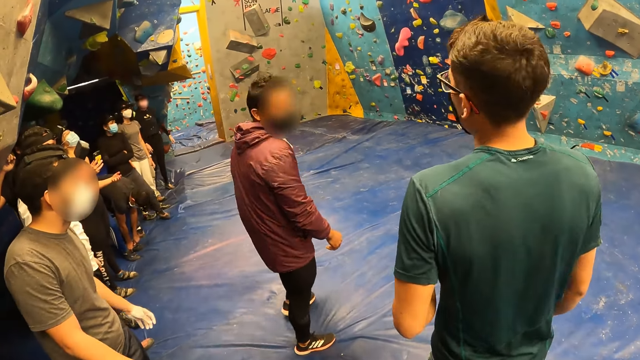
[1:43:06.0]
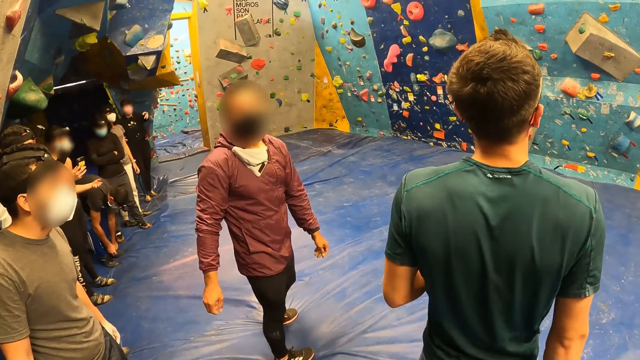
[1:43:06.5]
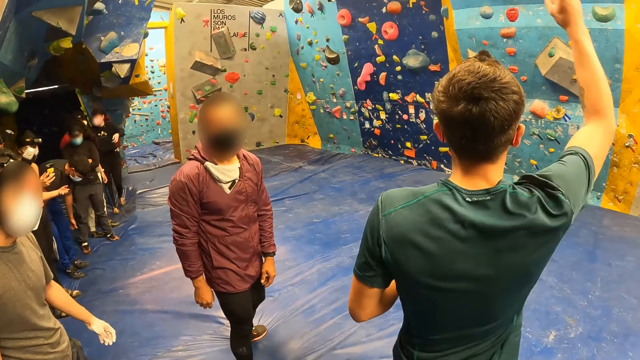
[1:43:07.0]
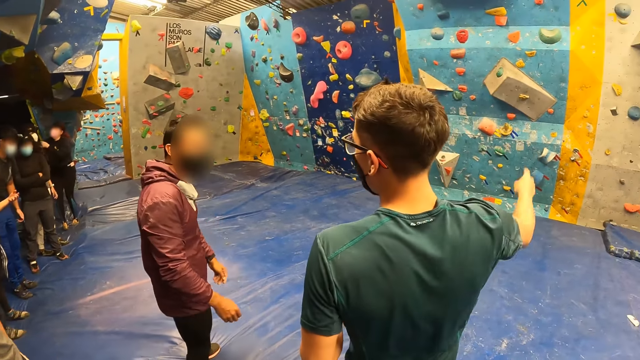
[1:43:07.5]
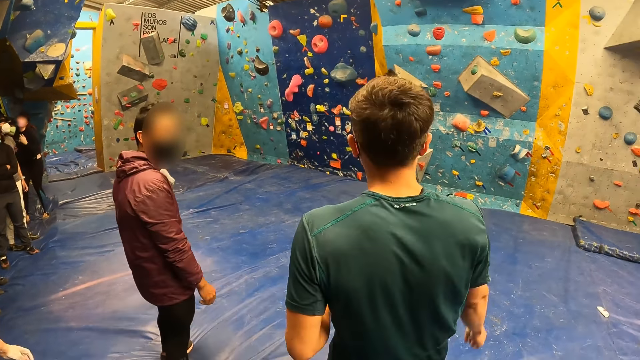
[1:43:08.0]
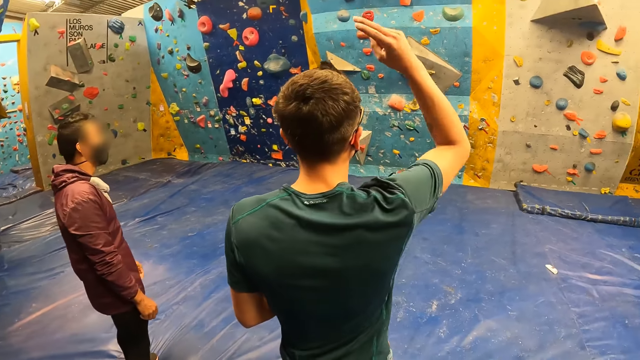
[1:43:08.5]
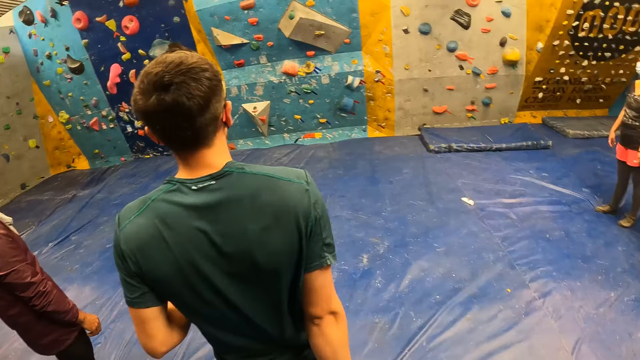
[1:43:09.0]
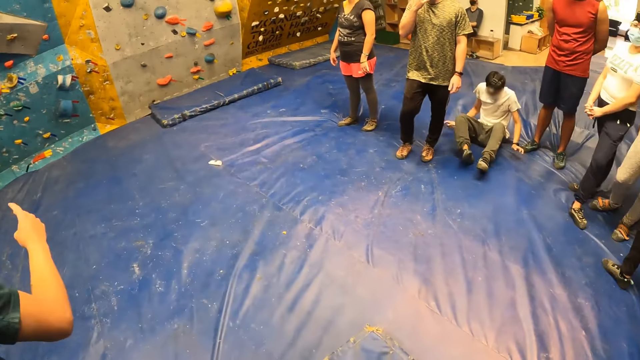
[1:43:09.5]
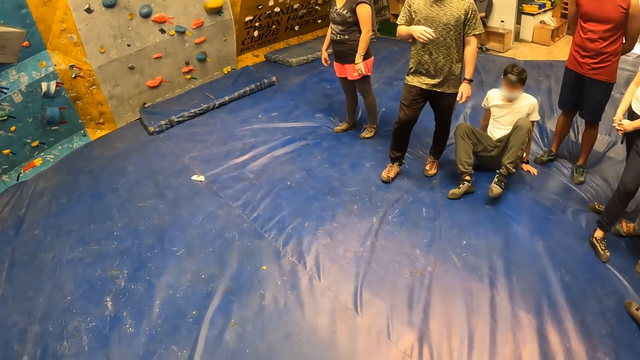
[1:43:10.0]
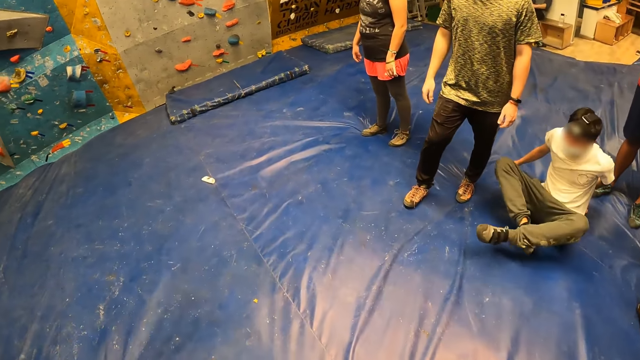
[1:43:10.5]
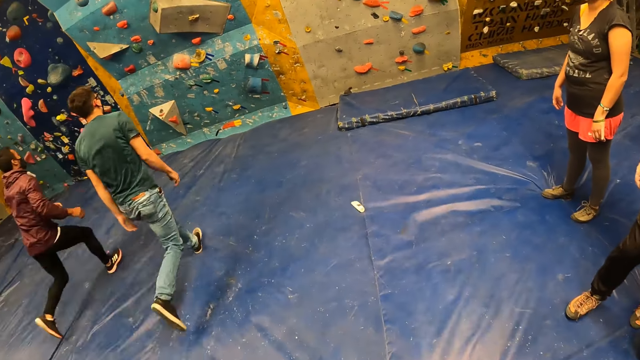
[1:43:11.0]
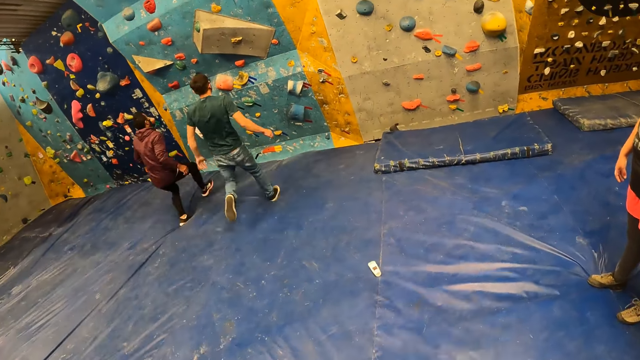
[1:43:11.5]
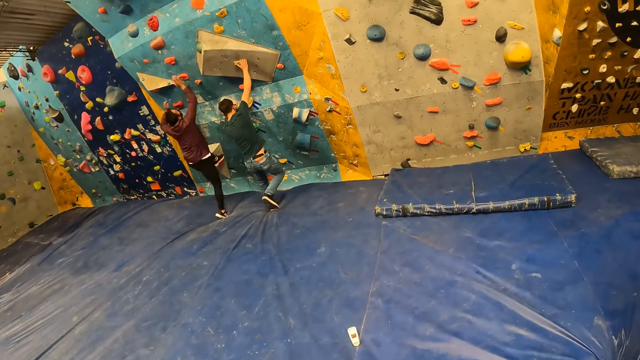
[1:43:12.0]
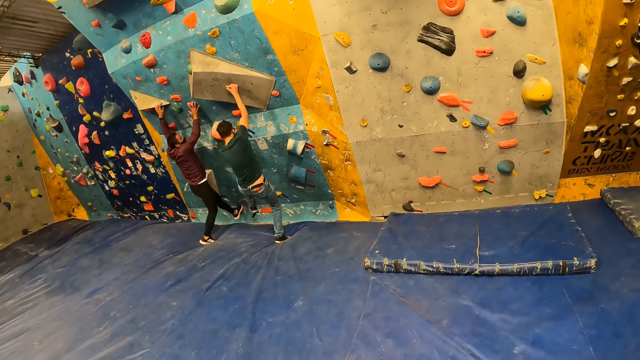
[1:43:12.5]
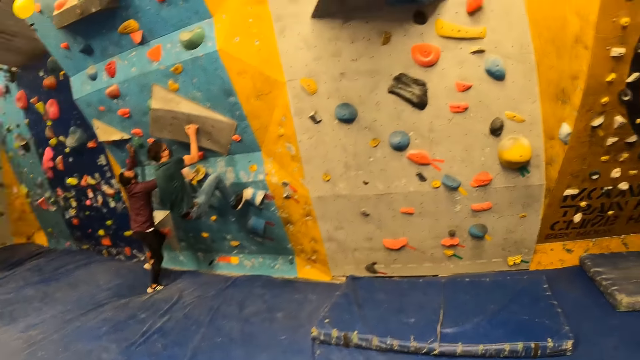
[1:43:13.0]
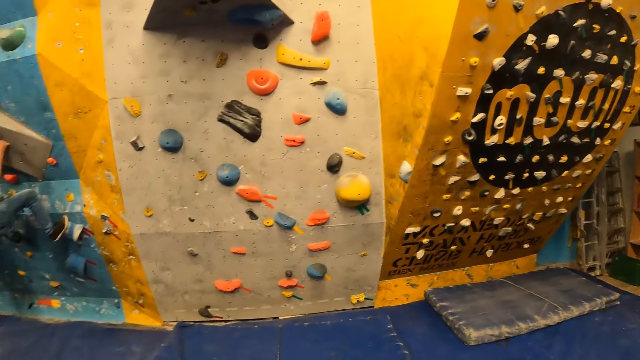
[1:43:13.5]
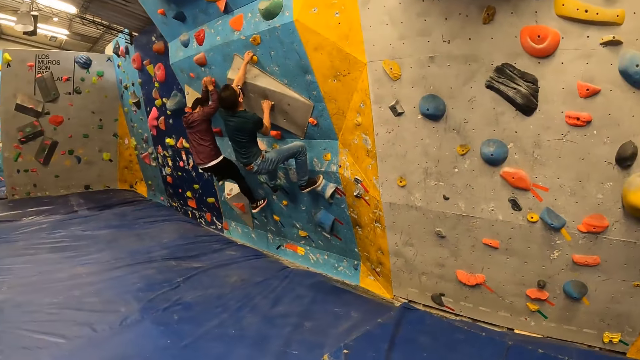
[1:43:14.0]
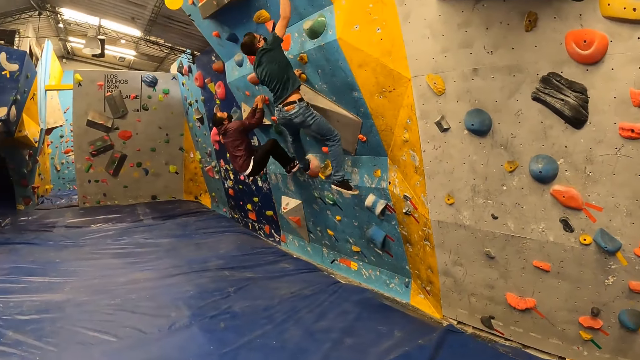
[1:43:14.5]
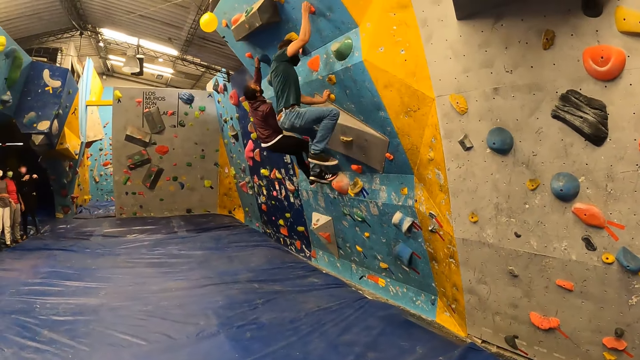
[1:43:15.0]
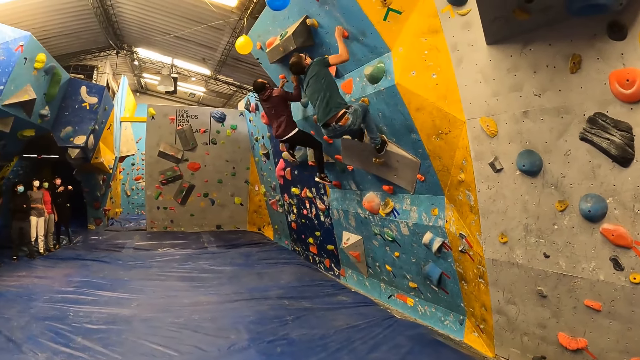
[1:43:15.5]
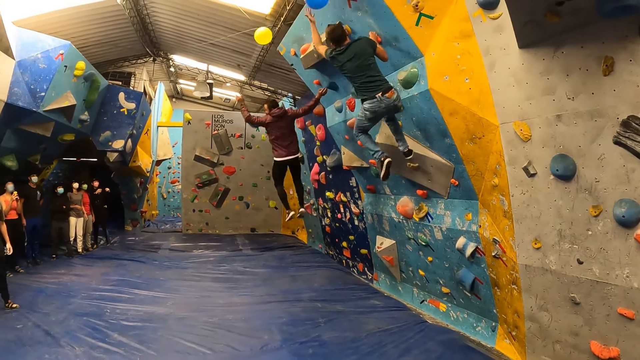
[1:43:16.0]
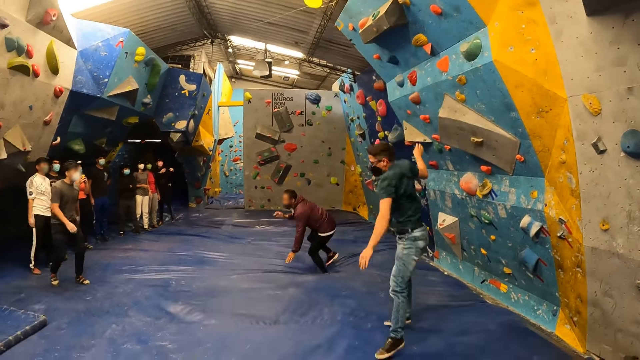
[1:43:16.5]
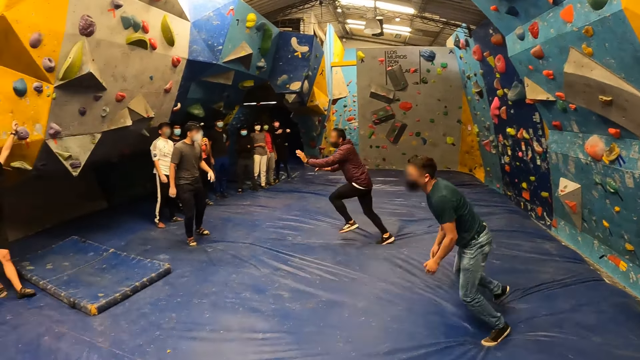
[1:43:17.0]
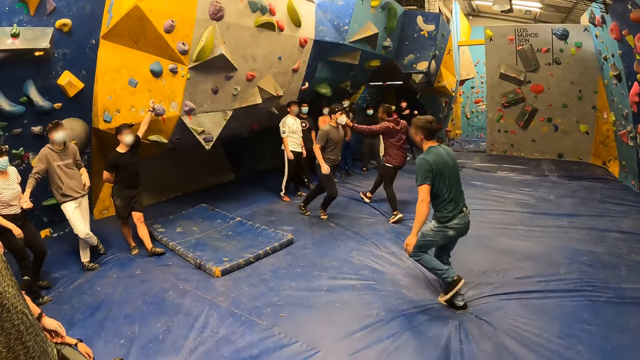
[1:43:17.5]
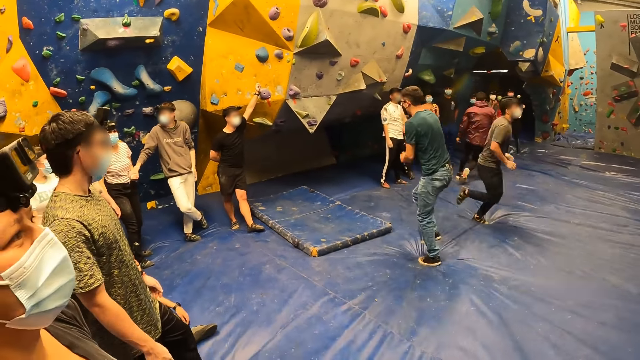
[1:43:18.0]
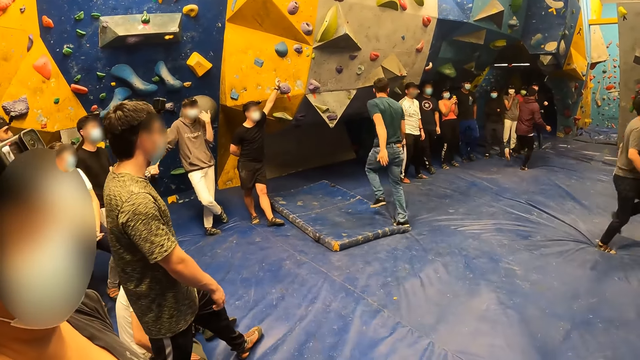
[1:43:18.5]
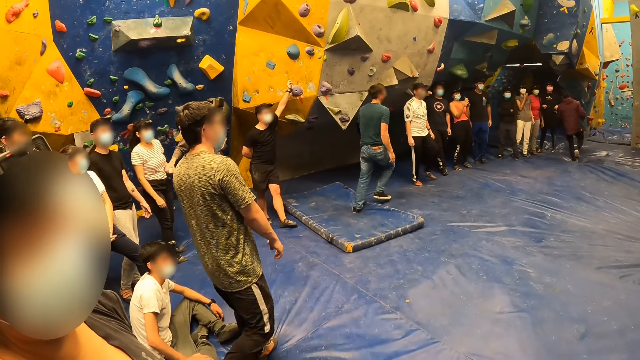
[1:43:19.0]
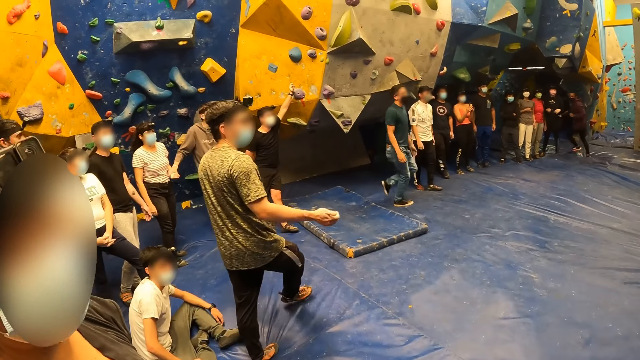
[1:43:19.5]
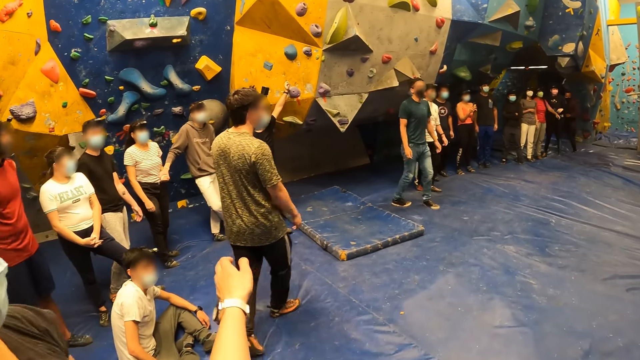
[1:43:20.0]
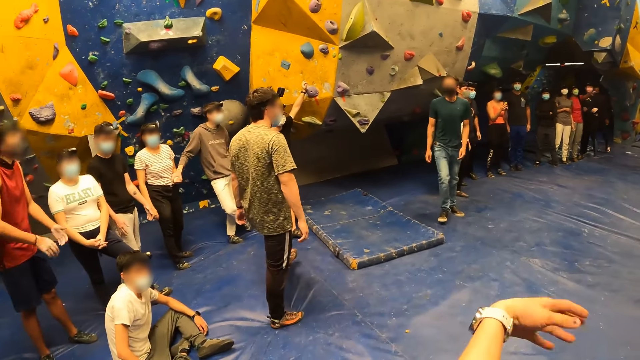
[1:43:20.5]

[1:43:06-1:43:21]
A man climbs the rock wall with both hands and both legs. Another man climbs the rock wall with both hands and both legs. Two people are running to climb the wall. The first man touches a yellow balloon on the wall with his left hand and jumps down from the rock wall. The other man touches a blue balloon on the wall with his left hand and jumps down from the rock wall. The first man shakes a third man with his left hand.

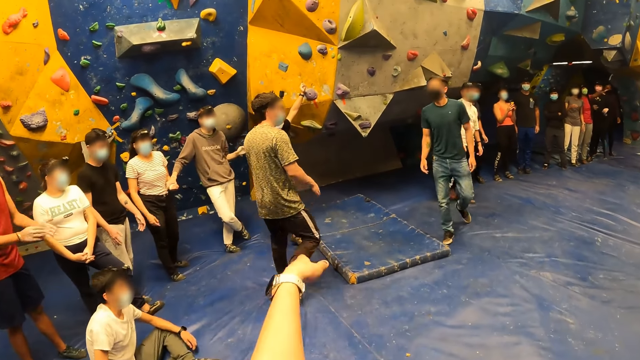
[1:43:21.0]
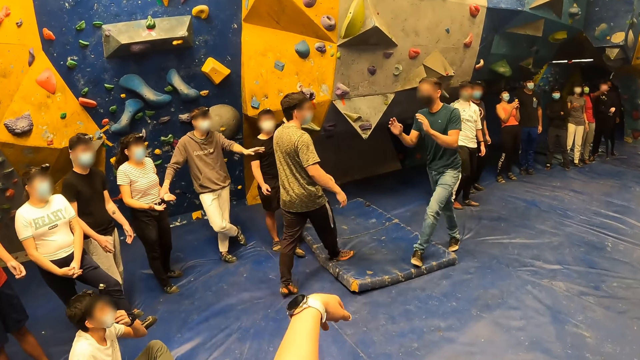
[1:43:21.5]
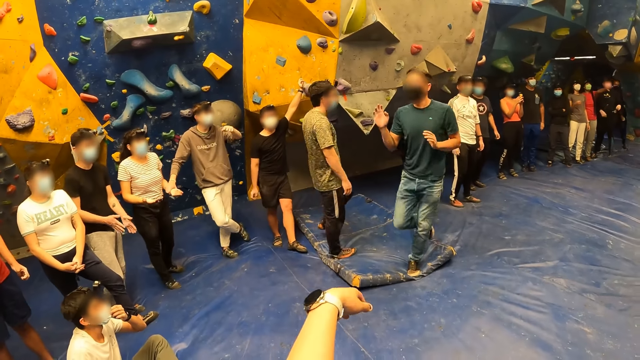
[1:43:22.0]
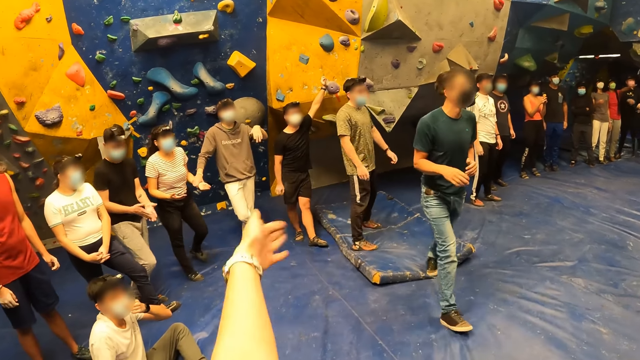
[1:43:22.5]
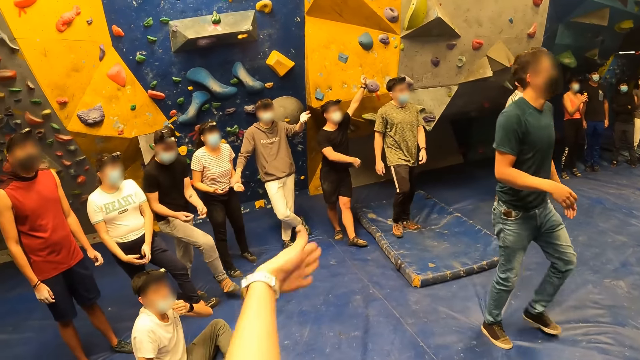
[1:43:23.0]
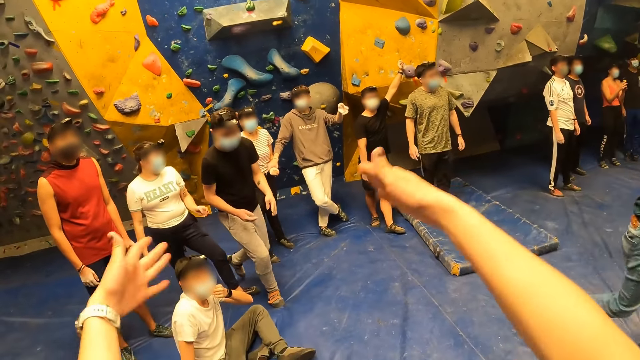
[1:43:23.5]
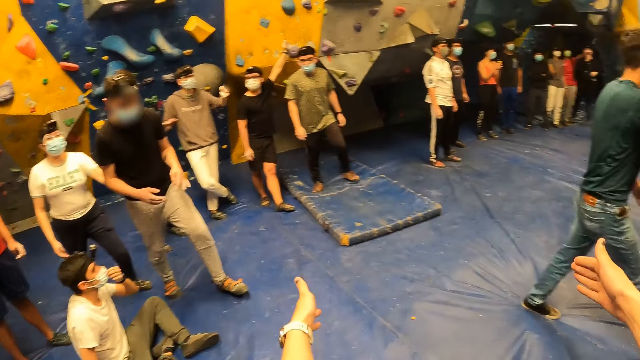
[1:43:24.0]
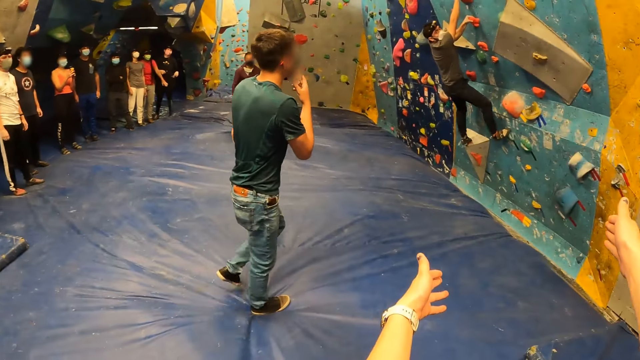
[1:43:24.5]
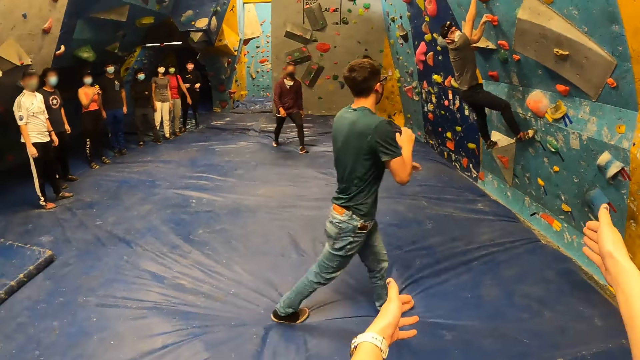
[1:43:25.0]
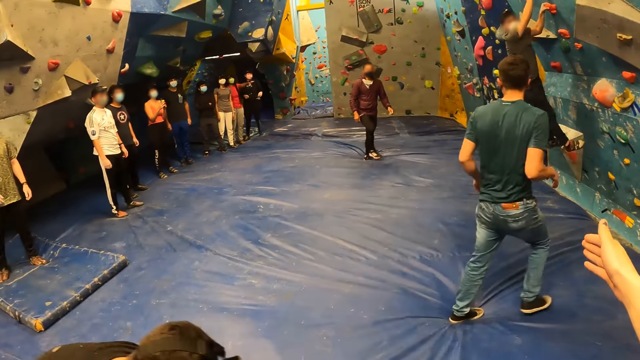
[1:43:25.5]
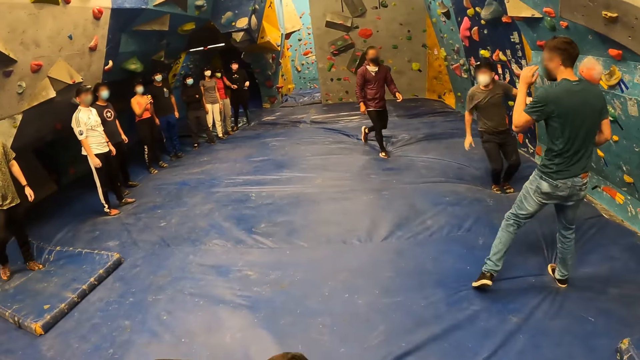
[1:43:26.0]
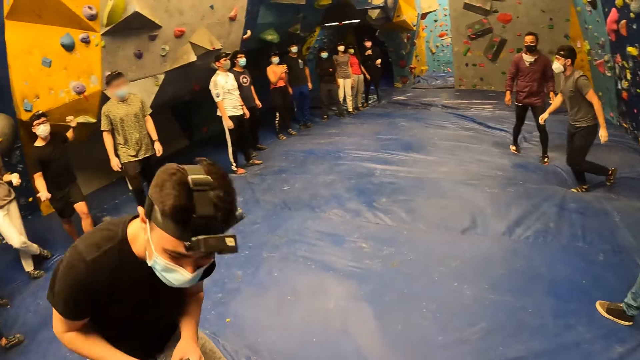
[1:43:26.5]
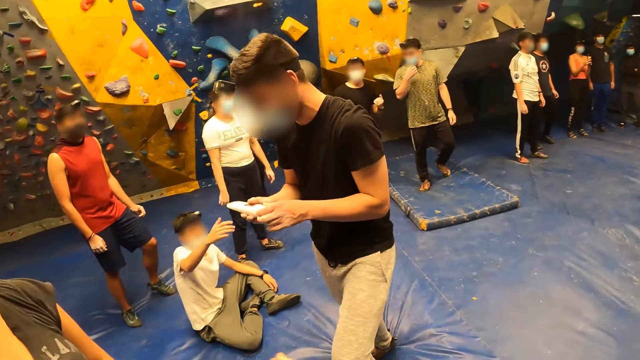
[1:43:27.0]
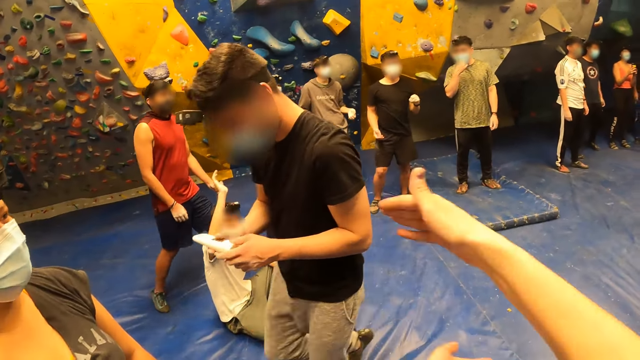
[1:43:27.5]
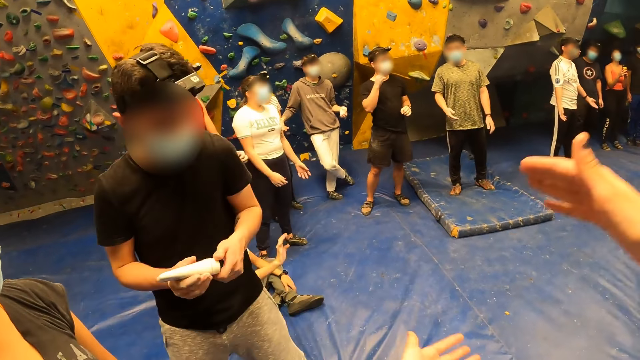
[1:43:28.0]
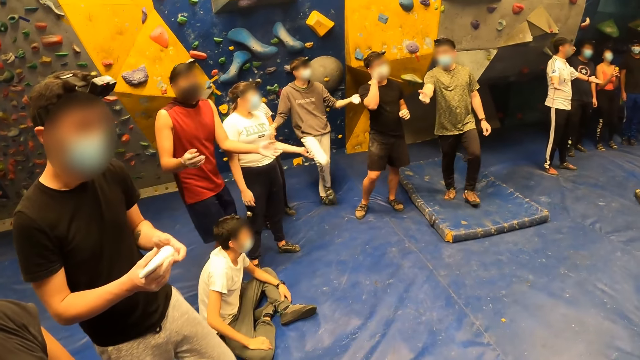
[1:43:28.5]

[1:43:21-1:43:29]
The camera wearer is talking to the people. A man climbs the rock wall with both hands and both legs and jumps down from the rock wall. Another man holds a lotion cream with his right hand and opens the lotion cream cover with his left hand.
